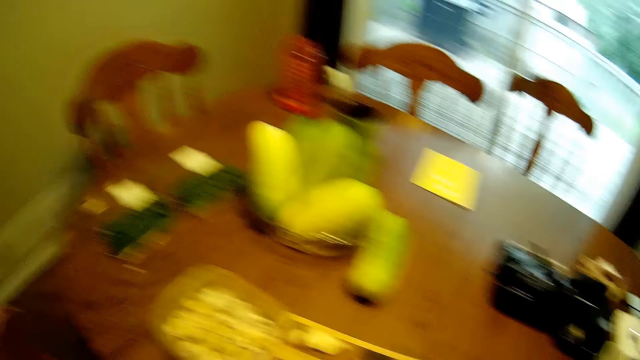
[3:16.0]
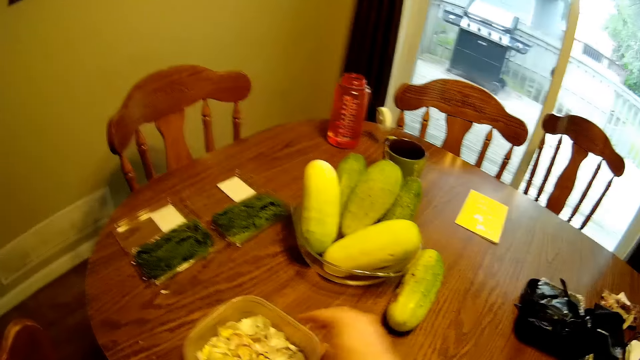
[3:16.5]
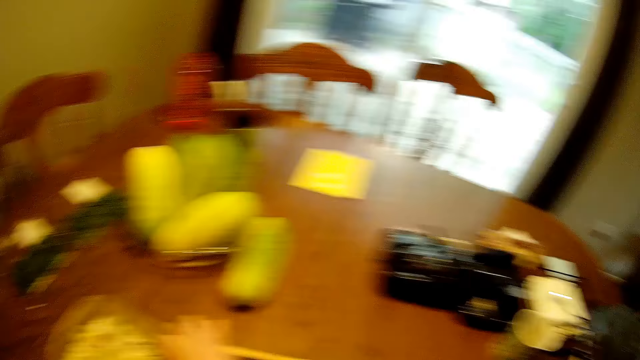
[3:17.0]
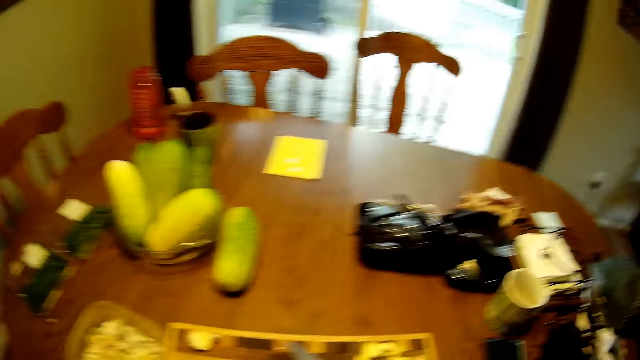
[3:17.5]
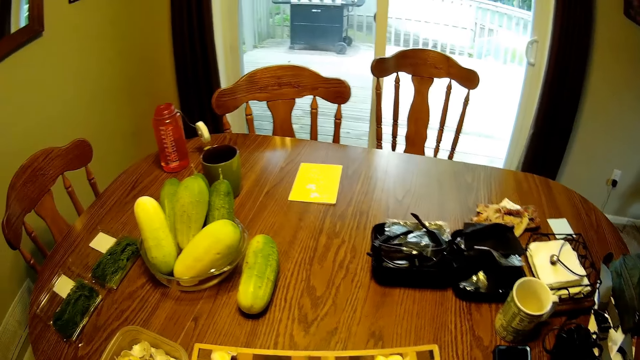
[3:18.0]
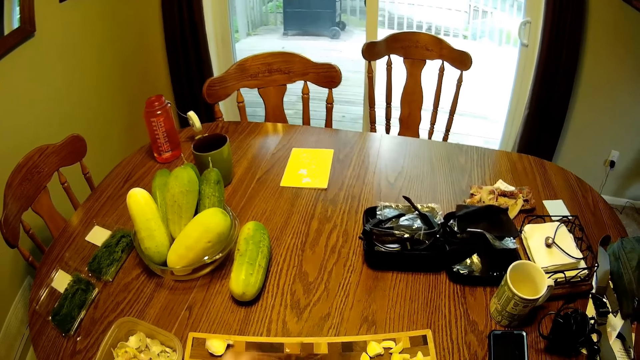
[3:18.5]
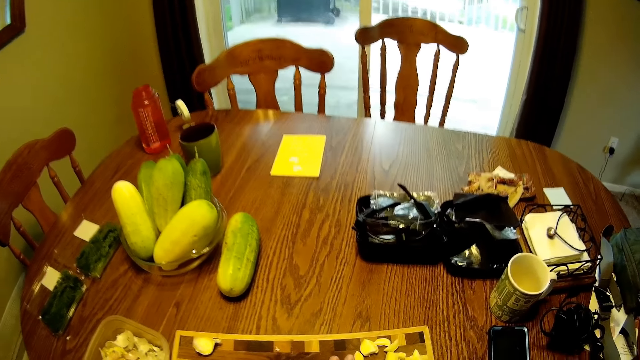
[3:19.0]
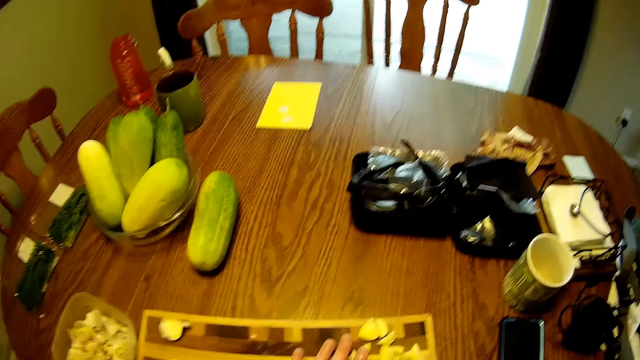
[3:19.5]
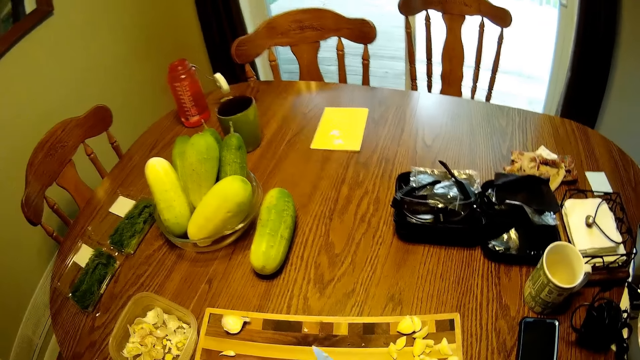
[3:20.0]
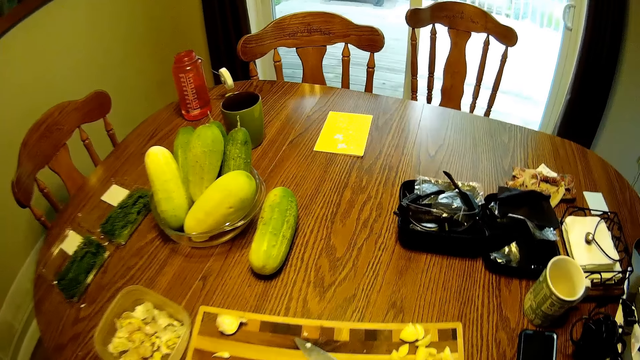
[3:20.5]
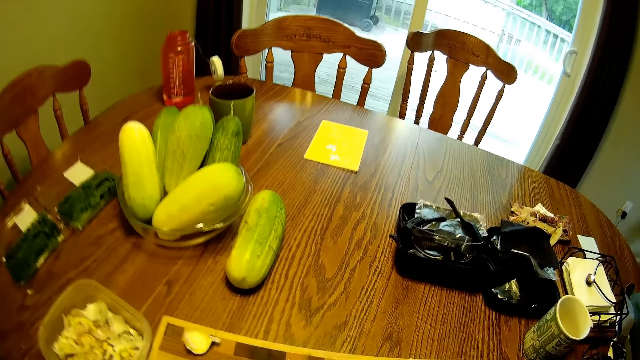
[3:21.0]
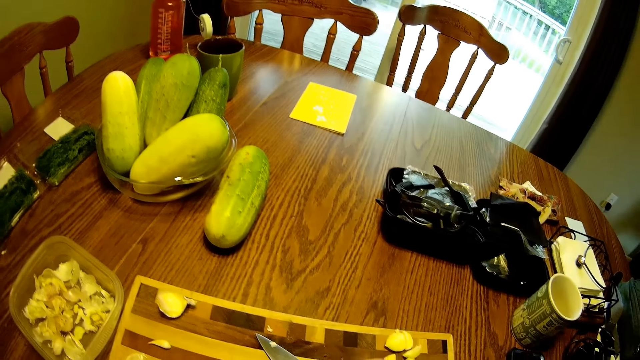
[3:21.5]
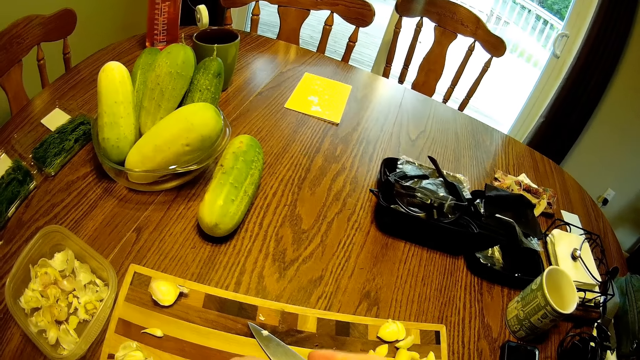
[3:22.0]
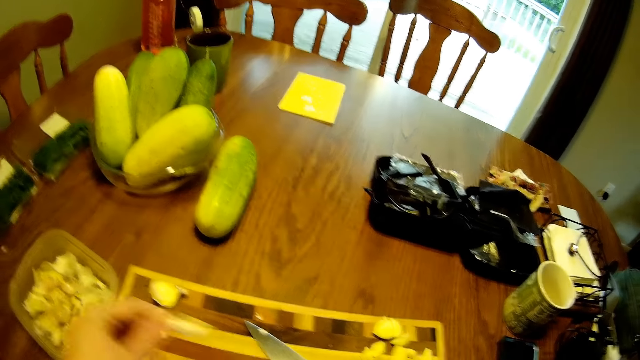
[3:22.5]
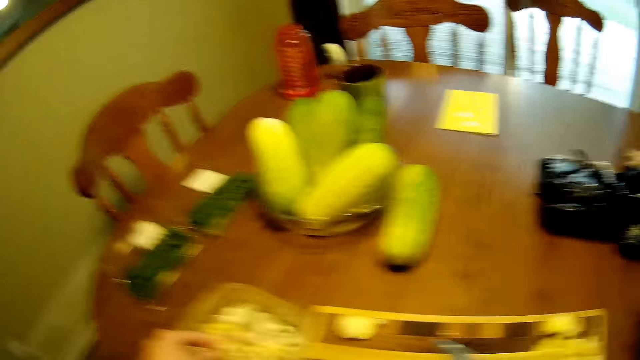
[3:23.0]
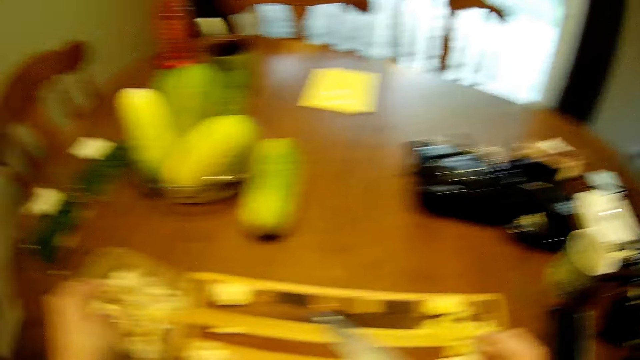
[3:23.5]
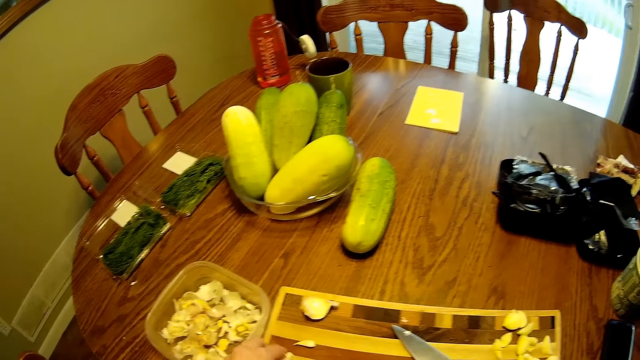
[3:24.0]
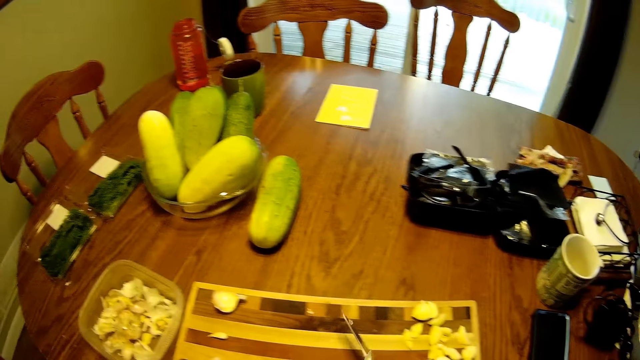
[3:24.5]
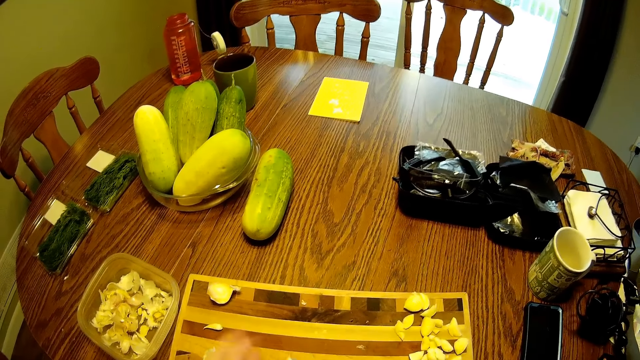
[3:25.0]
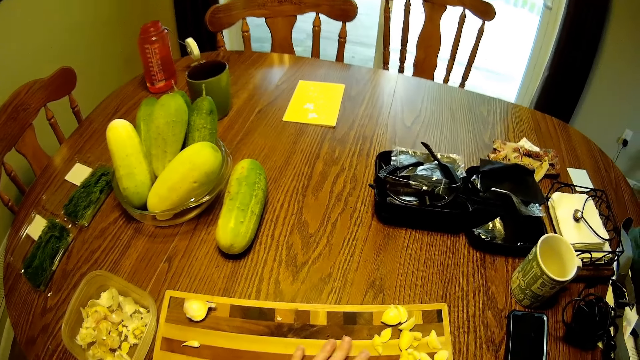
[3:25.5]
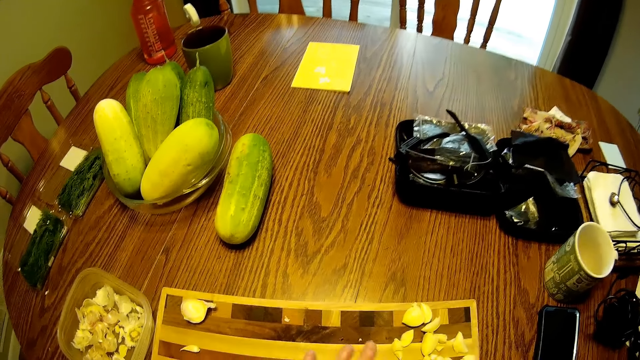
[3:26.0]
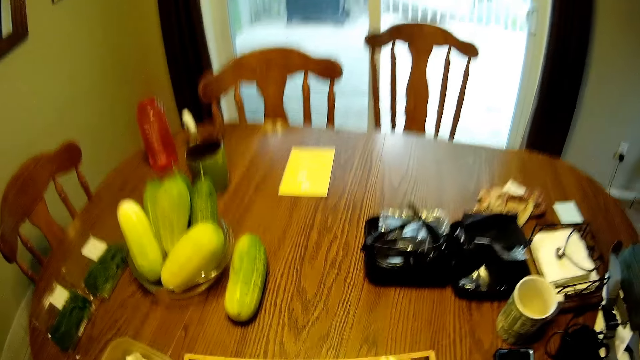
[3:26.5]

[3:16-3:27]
The camera wearer picks up a garlic. They put cloves in the container. They look around the table. They put cloves in the container. They pick up the knife from the chopping board.

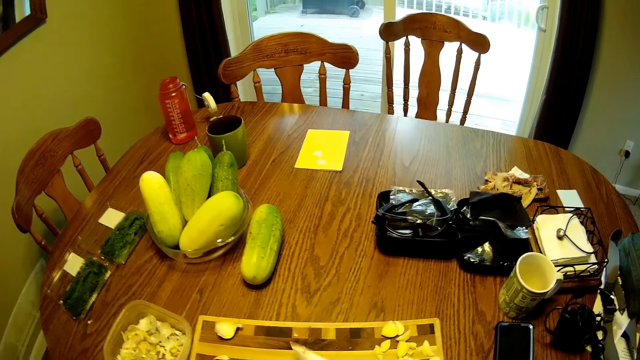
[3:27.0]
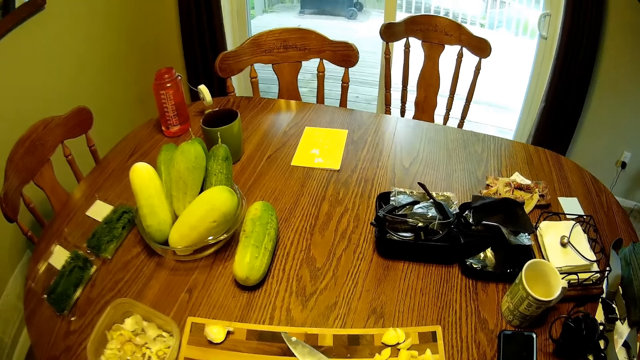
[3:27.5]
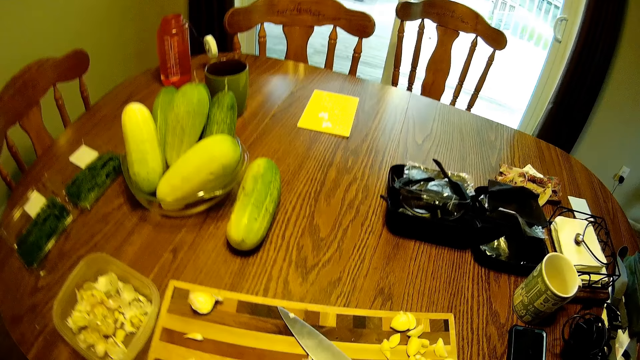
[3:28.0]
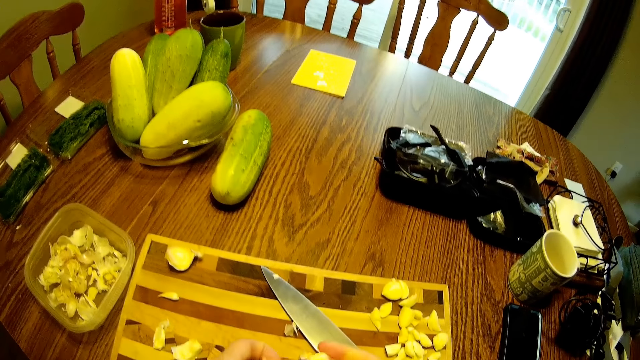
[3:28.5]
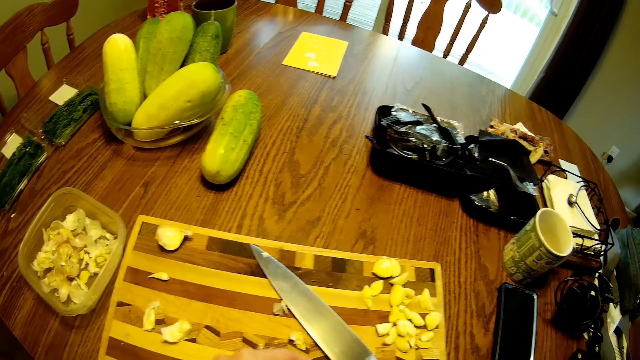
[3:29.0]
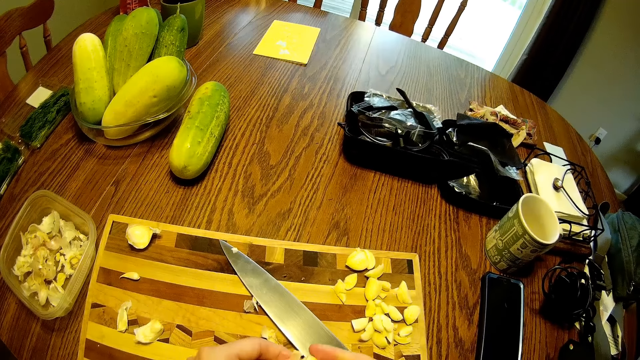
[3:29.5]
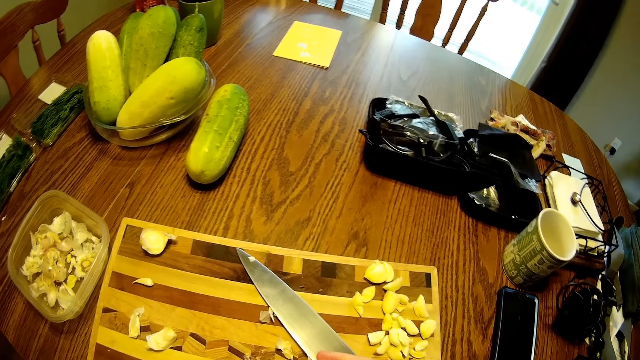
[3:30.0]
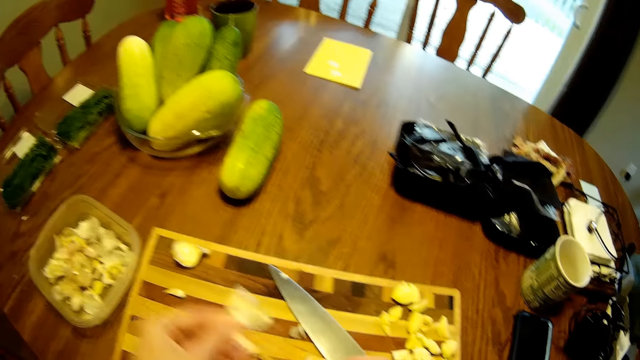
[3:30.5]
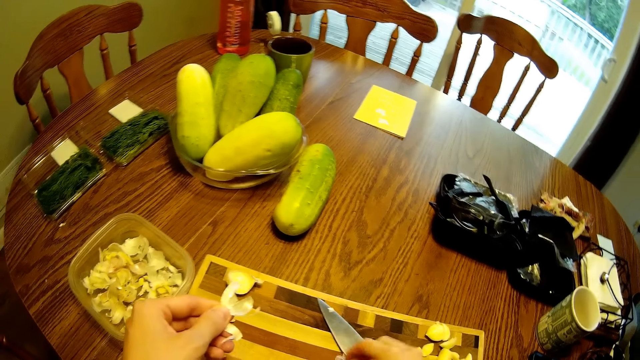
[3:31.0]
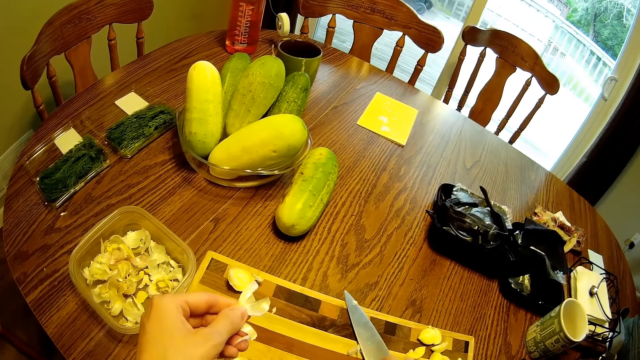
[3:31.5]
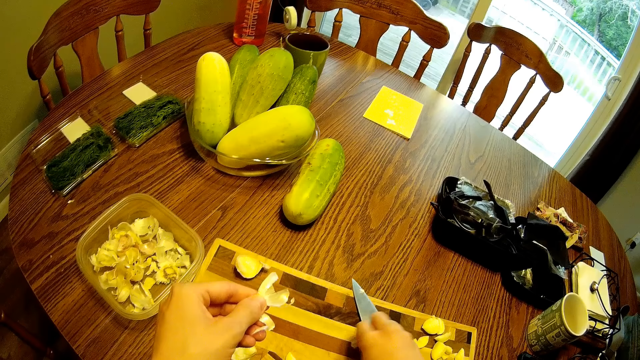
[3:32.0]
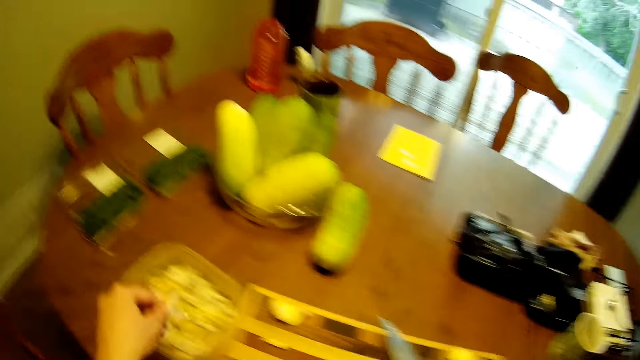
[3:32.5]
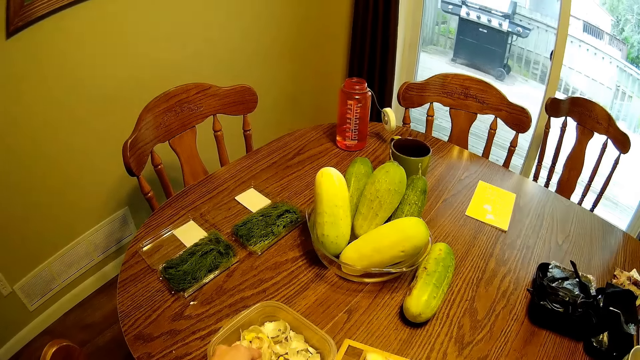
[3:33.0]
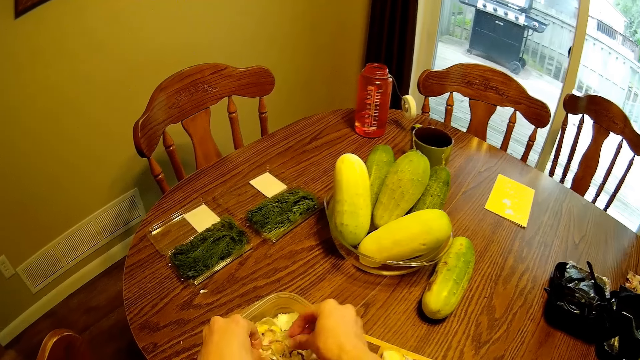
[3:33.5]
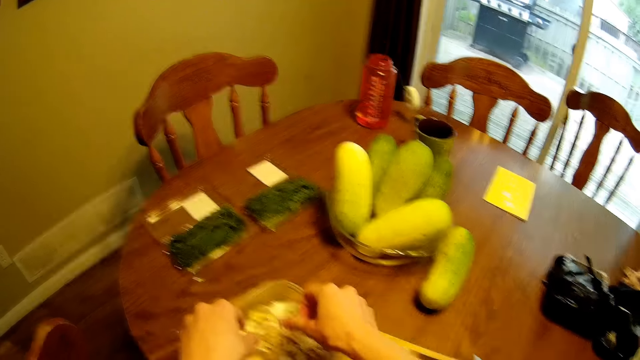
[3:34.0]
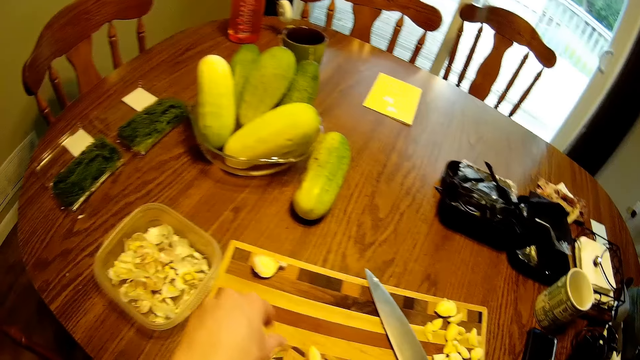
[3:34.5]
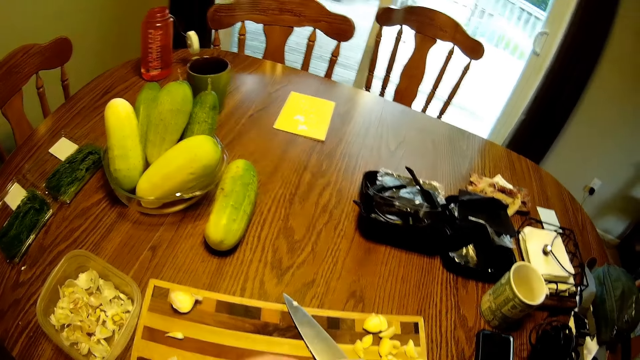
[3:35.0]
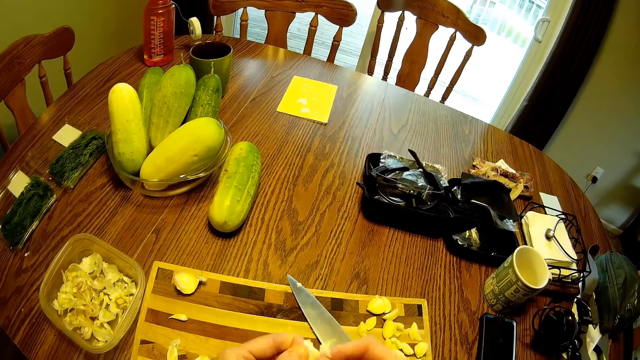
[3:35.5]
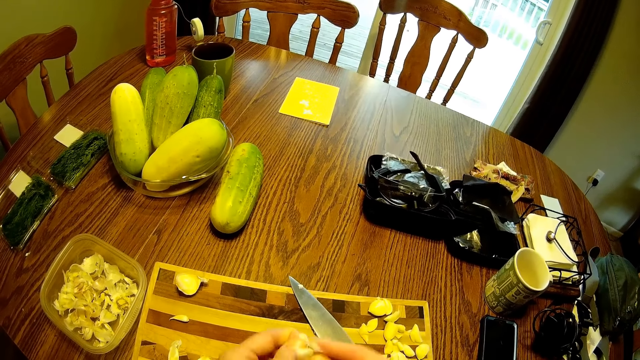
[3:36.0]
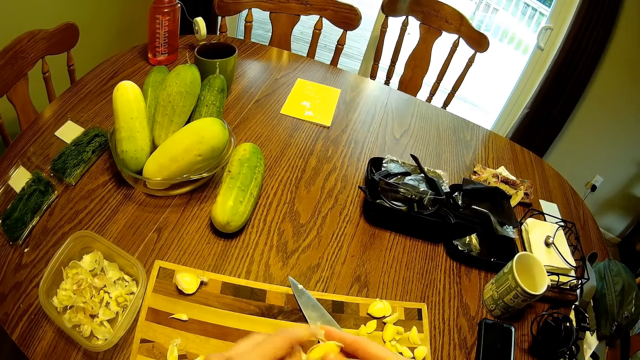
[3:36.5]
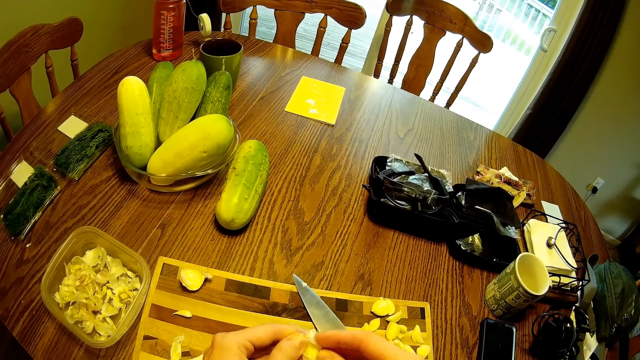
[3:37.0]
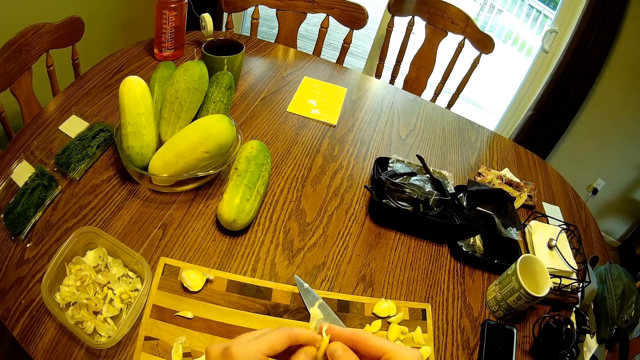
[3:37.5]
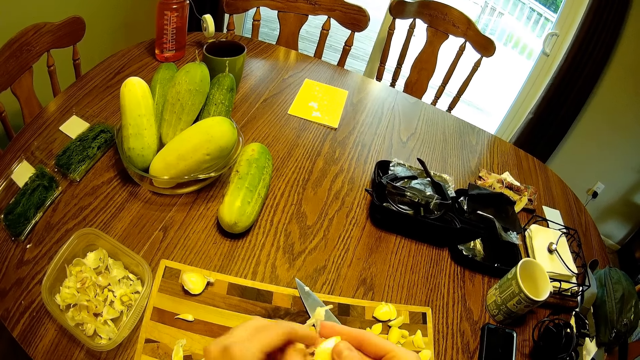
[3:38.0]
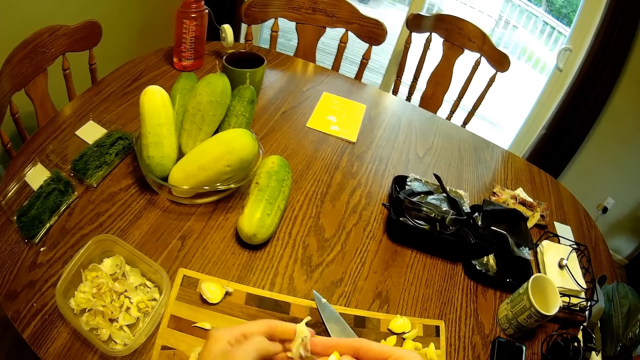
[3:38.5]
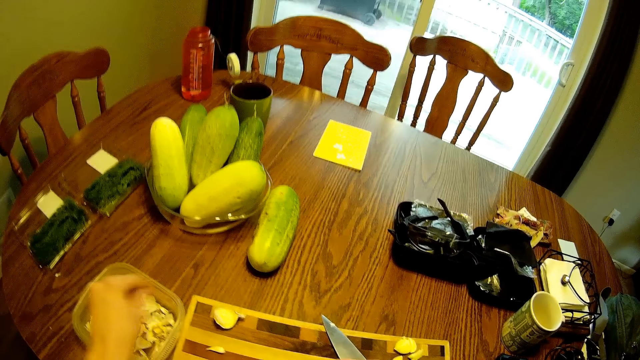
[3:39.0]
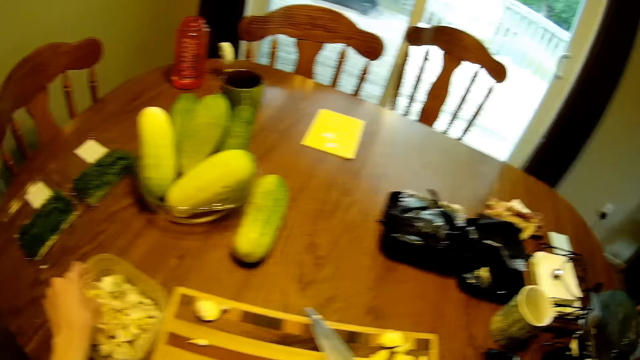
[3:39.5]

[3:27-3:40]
The camera wearer places the knife on the chopping board. He picks up garlic from the table. He holds a clove. He moves the knife on the table. He puts the garlic into the container on the table. He picks up the garlic. He holds the garlic in his hands. He removes the cloves from the garlic. He puts the garlic into the container on the table.
